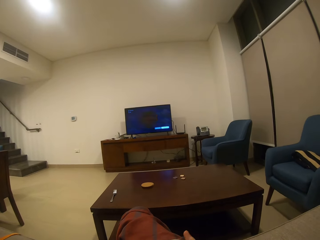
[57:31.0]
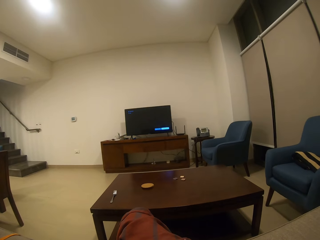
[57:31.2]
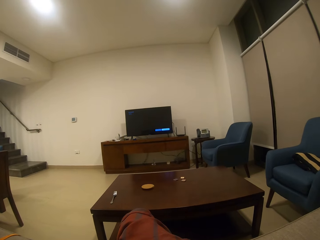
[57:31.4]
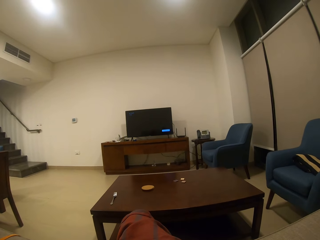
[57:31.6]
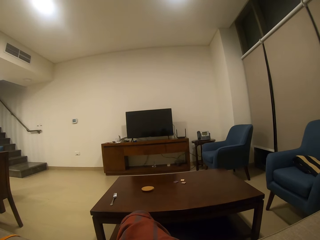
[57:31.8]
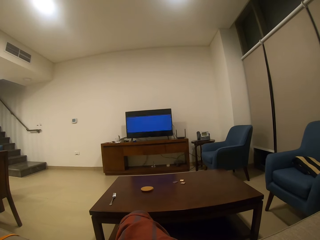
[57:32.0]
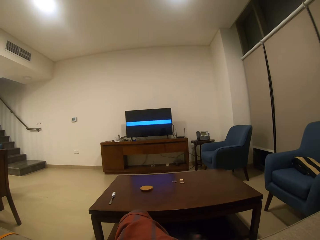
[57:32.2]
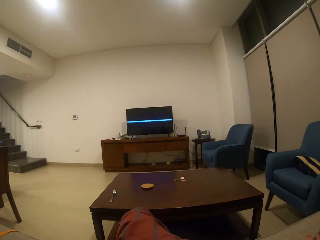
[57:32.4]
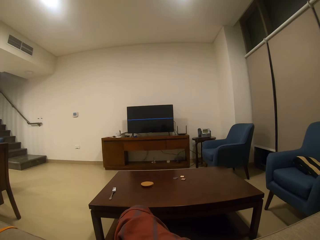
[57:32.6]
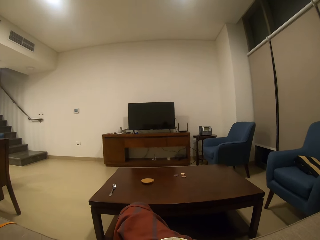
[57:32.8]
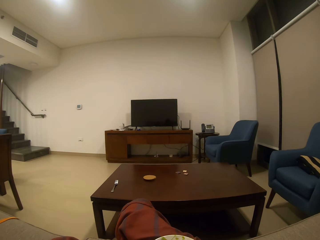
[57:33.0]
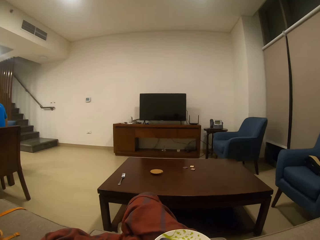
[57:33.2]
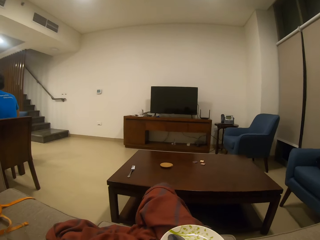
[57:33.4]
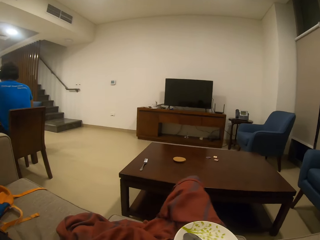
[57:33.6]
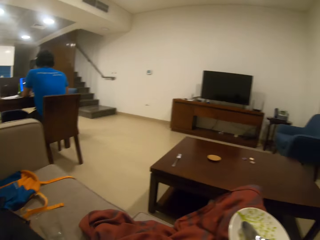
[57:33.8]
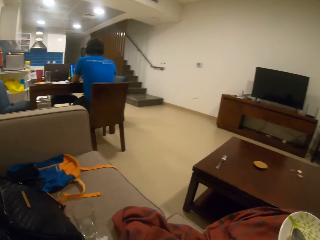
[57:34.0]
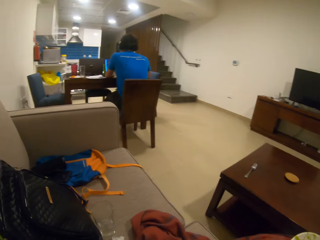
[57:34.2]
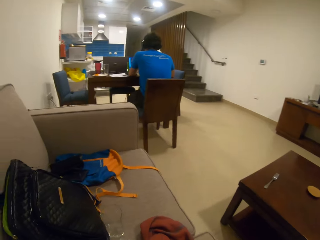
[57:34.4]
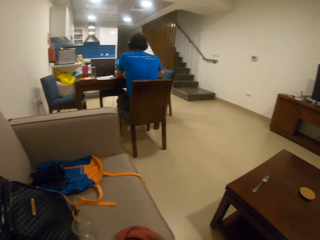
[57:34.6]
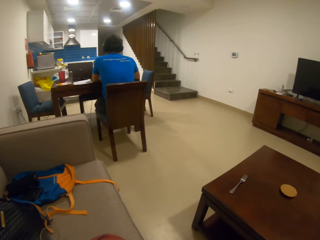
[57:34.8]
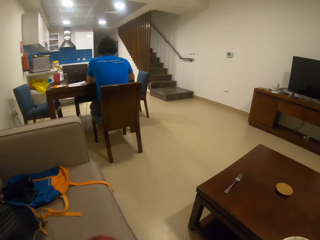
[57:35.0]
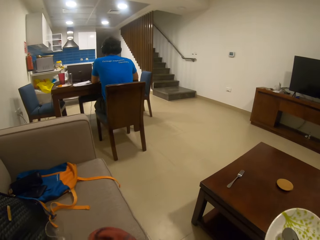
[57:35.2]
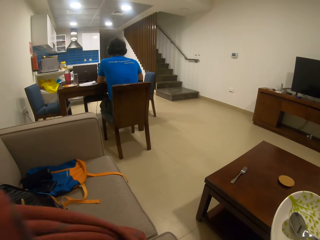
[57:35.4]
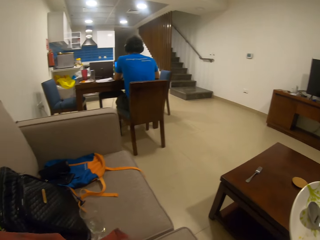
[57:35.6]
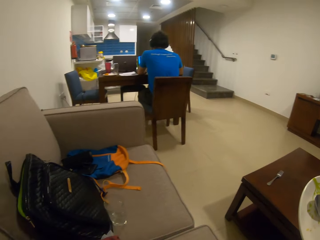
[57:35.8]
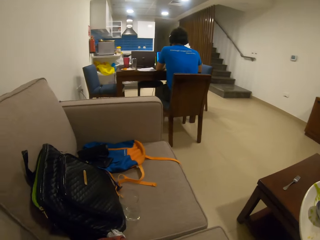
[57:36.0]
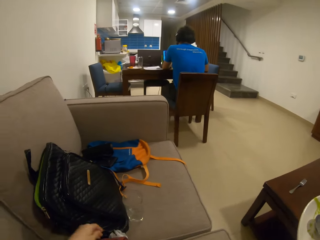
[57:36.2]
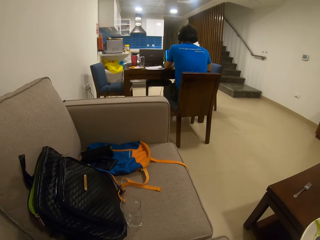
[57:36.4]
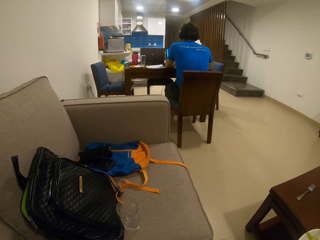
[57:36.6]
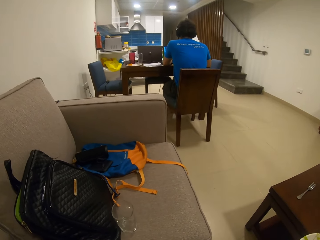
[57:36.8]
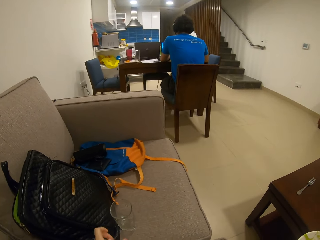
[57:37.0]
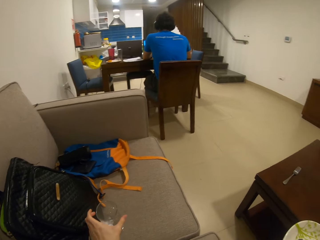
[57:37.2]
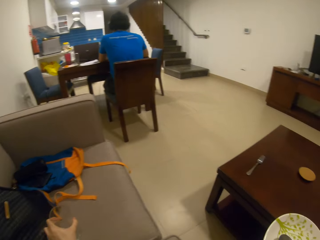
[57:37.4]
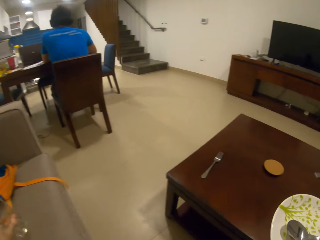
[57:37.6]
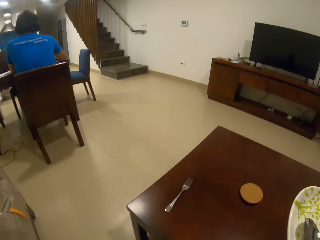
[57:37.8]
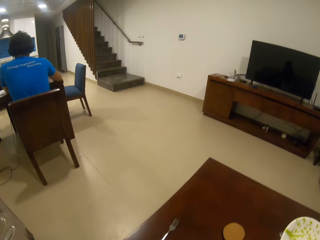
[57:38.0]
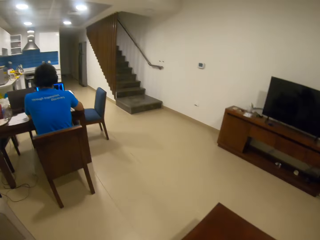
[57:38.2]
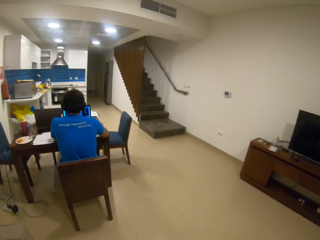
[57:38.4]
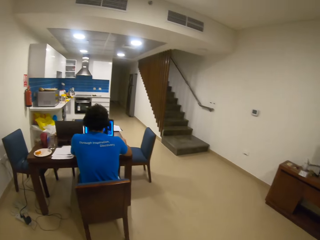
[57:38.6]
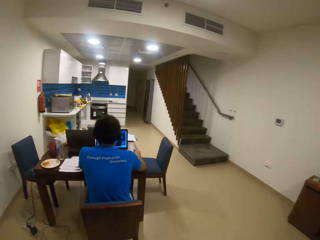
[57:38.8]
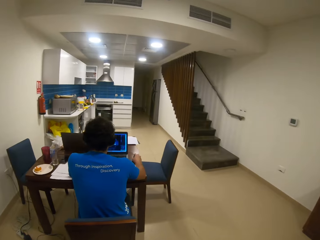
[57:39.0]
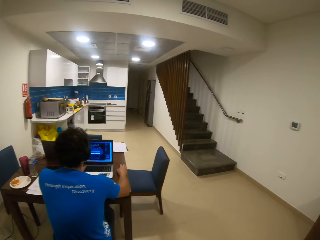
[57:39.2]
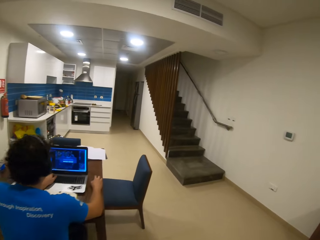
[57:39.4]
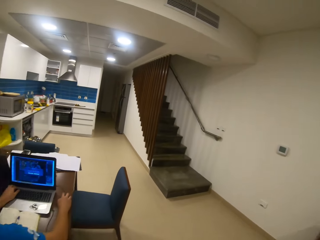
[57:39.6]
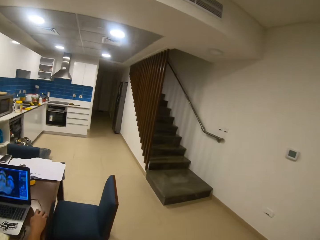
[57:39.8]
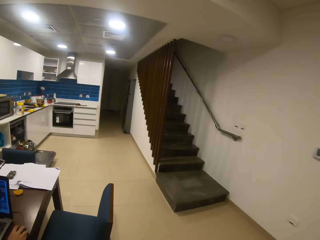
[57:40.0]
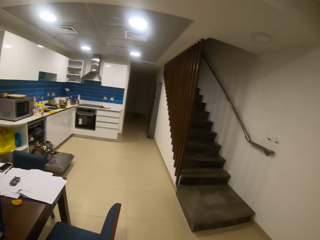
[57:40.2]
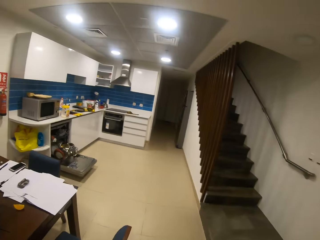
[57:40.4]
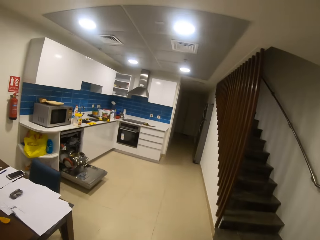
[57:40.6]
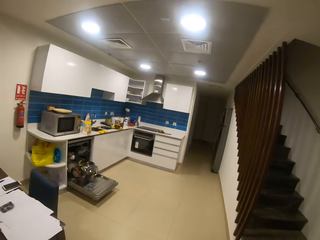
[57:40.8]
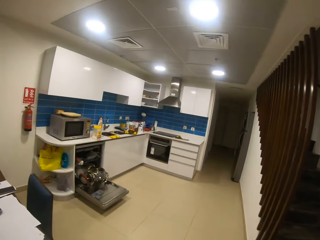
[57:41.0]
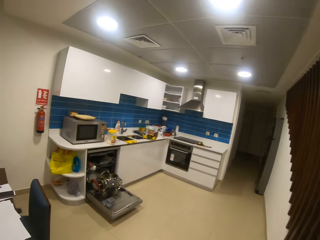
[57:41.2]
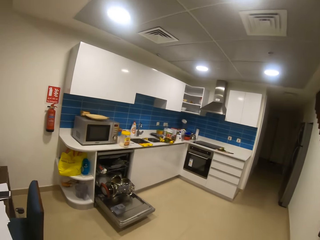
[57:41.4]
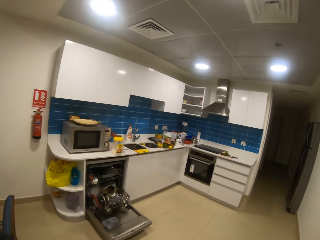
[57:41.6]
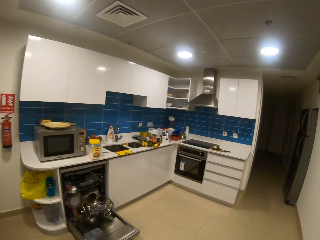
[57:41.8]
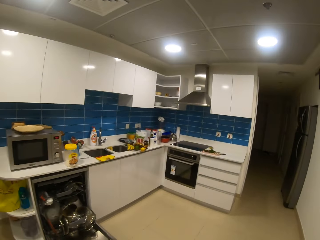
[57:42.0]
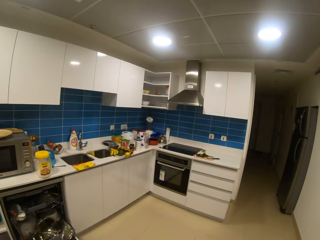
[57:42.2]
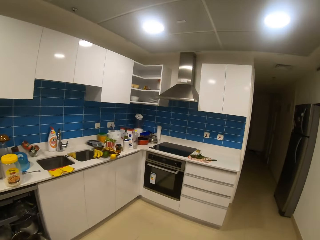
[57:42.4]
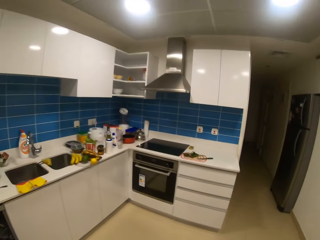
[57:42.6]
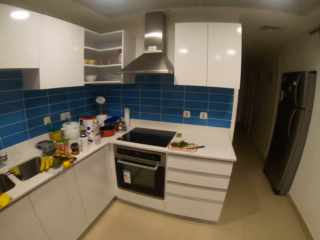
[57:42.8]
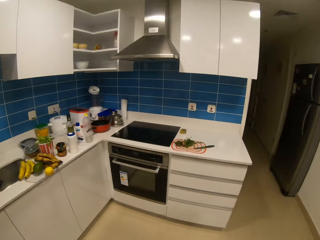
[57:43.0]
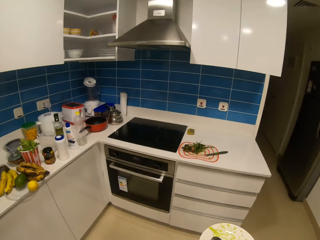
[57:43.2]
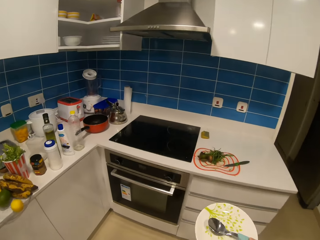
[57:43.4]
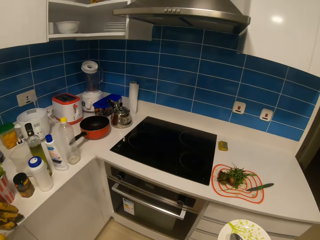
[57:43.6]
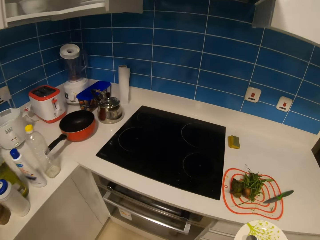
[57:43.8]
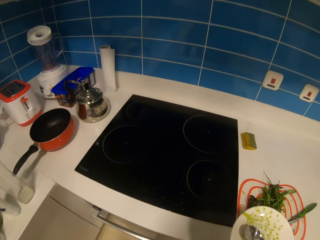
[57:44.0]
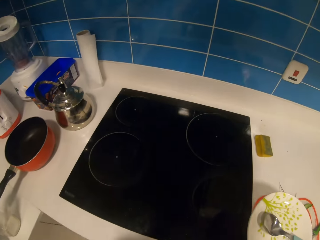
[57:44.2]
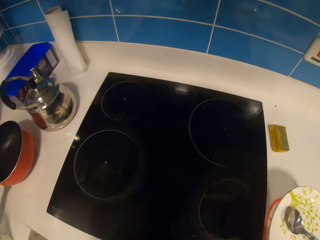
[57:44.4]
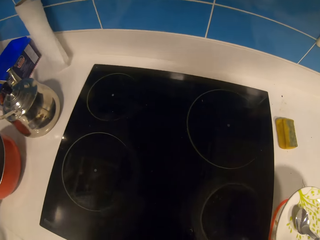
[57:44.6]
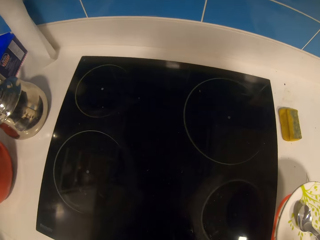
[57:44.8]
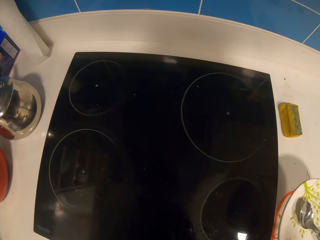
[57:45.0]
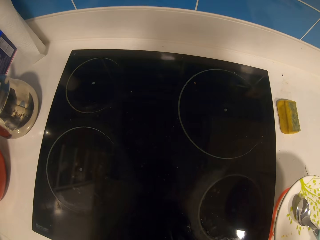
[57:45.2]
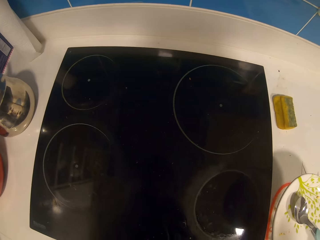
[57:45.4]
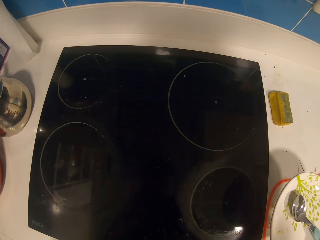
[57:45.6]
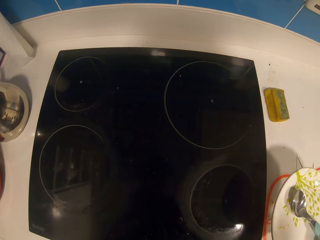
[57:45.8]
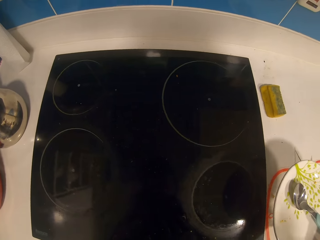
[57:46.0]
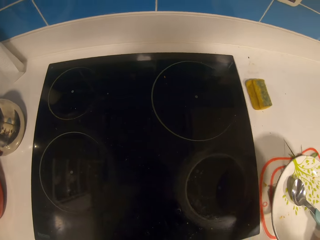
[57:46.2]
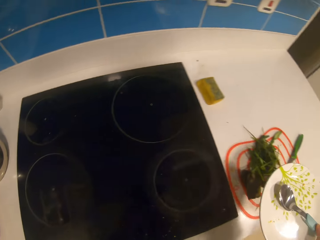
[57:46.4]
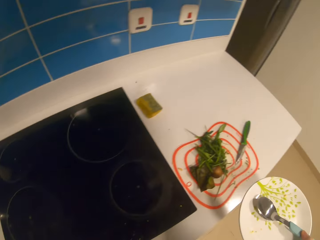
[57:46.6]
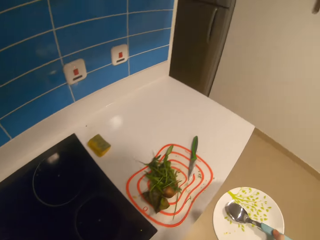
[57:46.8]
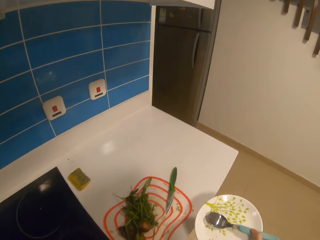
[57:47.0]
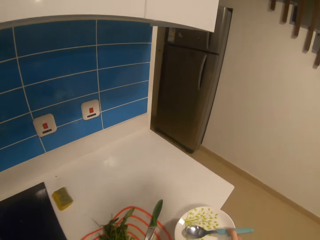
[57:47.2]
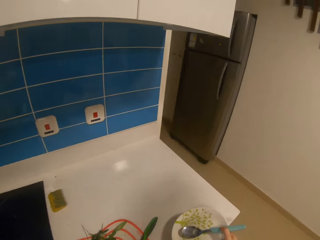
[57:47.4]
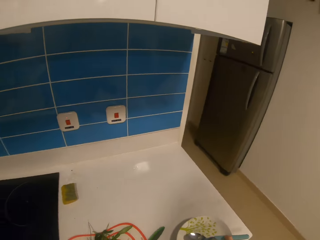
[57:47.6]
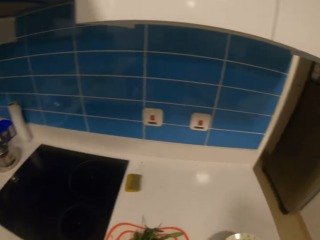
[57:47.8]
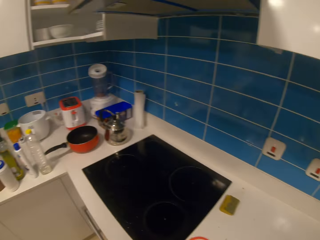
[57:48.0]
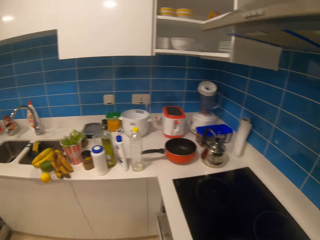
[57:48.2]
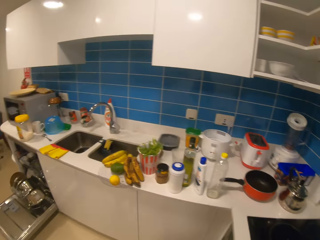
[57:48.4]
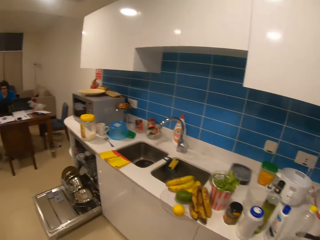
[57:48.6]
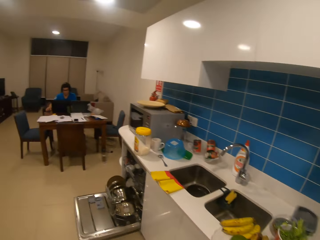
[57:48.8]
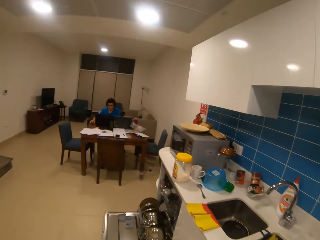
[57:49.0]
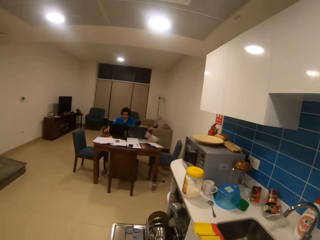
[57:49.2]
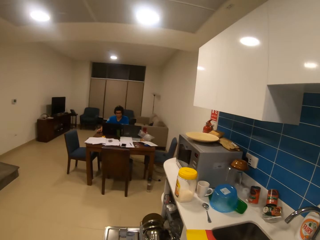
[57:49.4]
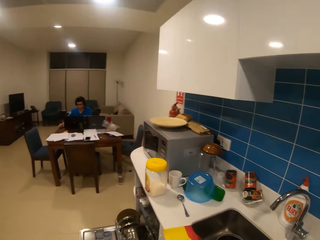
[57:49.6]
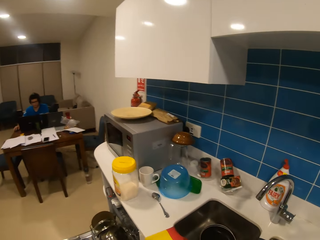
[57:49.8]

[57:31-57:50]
The camera wearer looks around the house. They stand. They stand up and walk around the house on the floor. They place a plate on the counter. They hold the plate on the table. They move the plate on the table. They look around the kitchen.

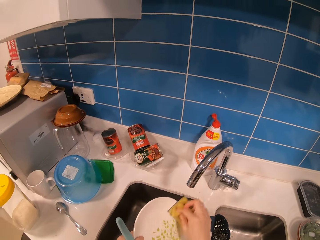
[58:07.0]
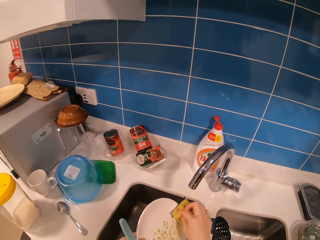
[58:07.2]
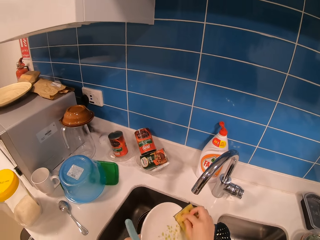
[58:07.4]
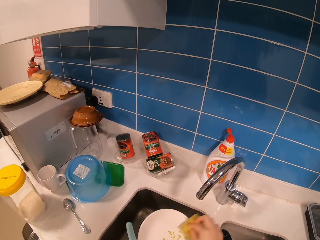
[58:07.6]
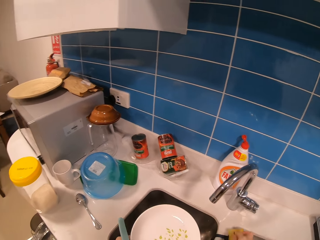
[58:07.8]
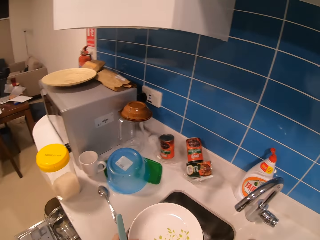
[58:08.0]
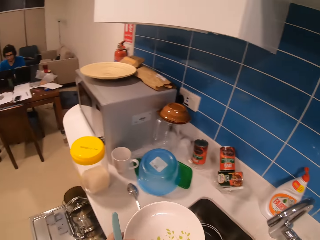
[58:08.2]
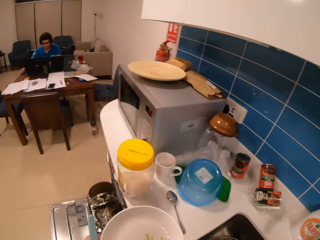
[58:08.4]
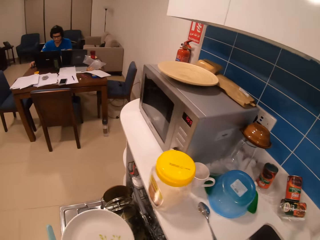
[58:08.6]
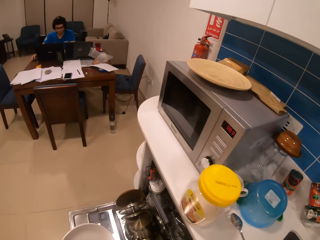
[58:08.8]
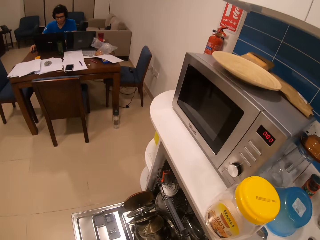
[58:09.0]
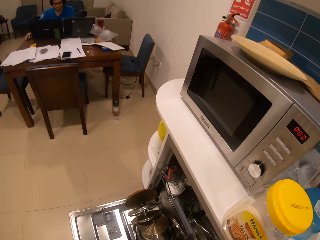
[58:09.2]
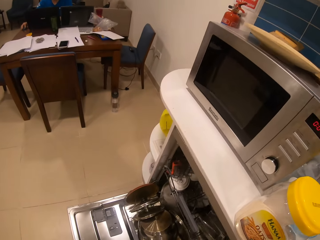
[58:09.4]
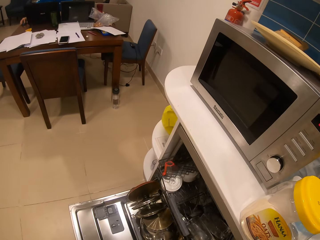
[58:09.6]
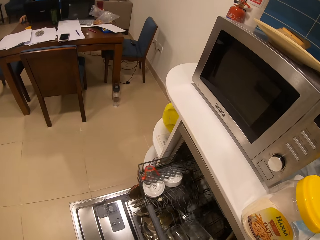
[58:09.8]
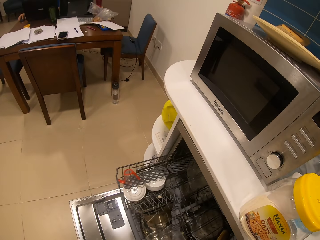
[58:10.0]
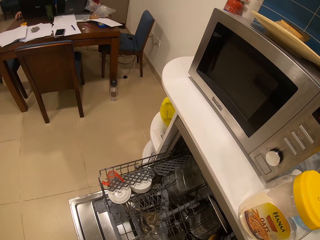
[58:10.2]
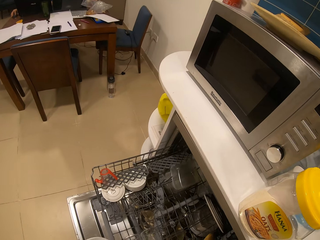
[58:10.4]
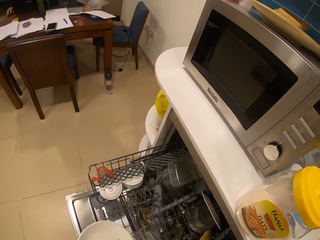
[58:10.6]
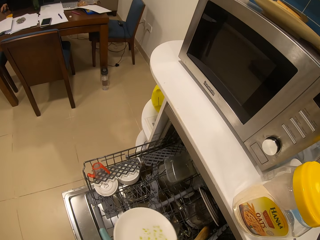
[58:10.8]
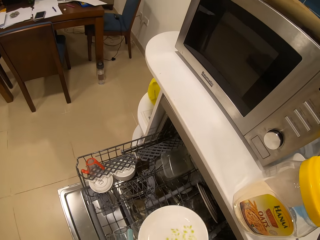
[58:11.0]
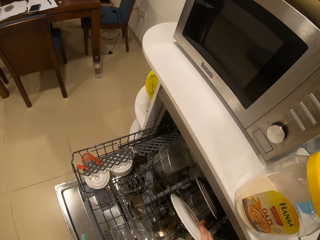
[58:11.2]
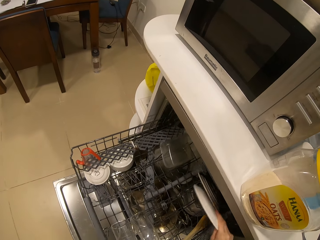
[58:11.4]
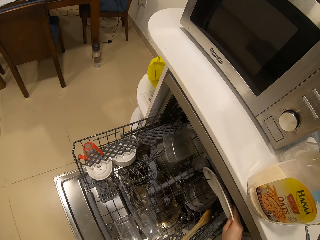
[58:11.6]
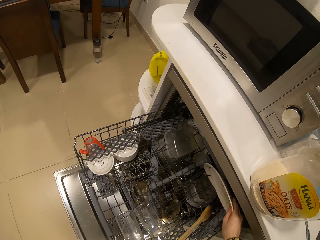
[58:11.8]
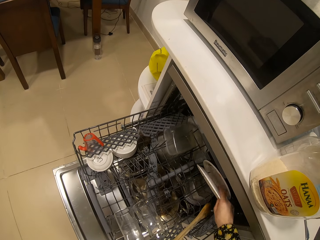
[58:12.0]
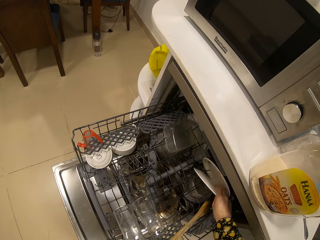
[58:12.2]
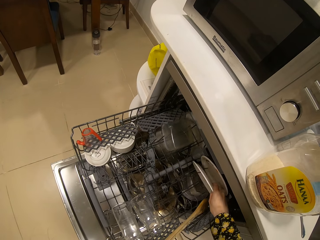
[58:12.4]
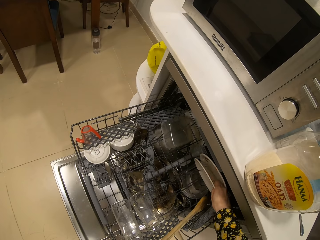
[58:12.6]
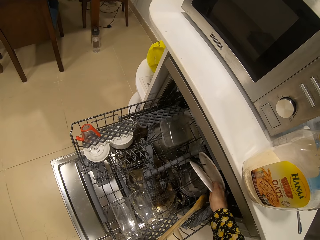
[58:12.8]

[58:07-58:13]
The camera wearer puts the sponge on the sink. They turn around. They move the dish rack. They pull the tray. They put the plate in the dish rack.
